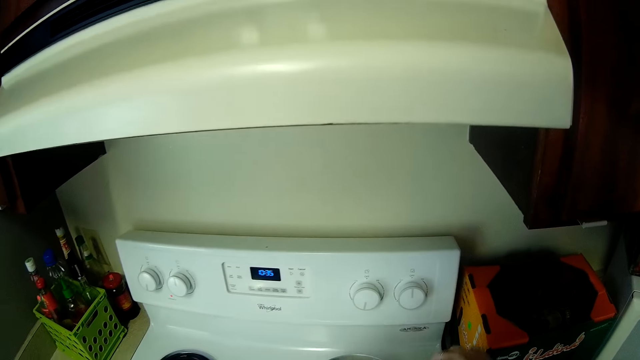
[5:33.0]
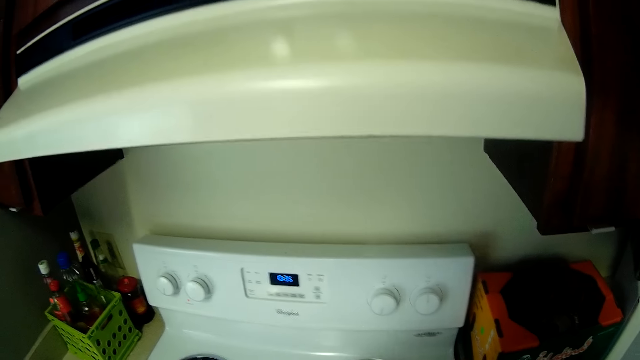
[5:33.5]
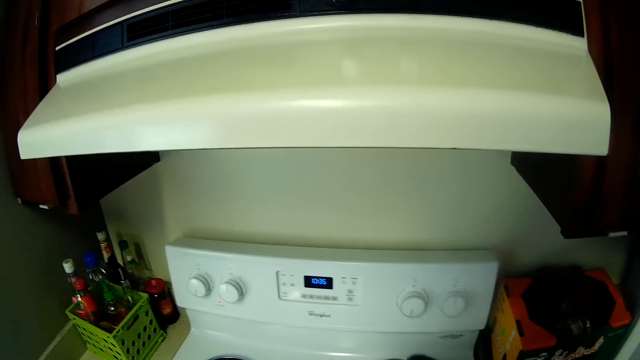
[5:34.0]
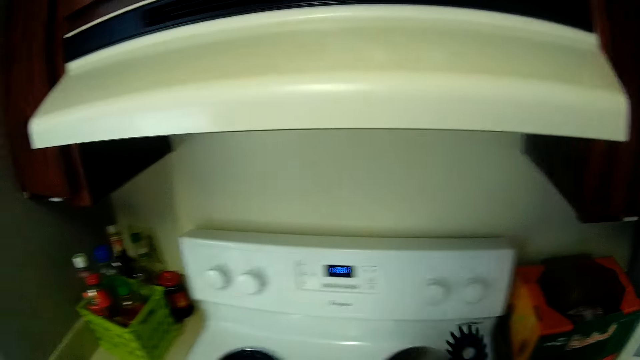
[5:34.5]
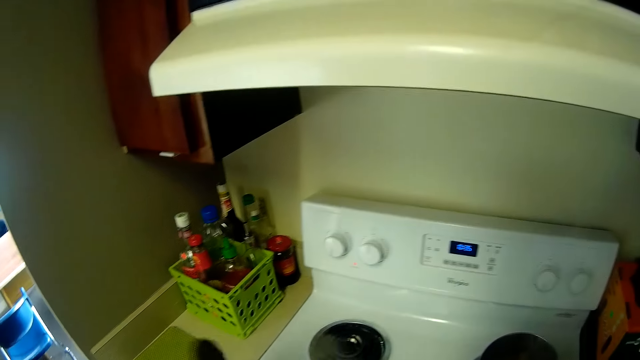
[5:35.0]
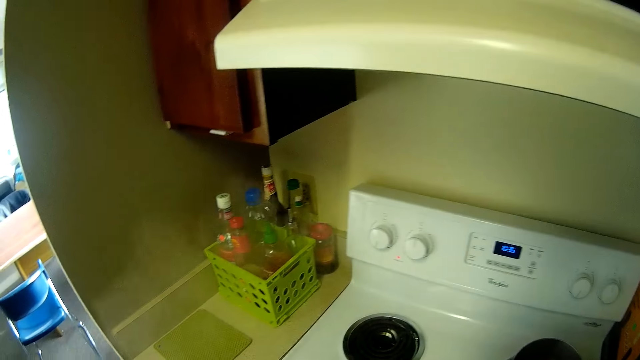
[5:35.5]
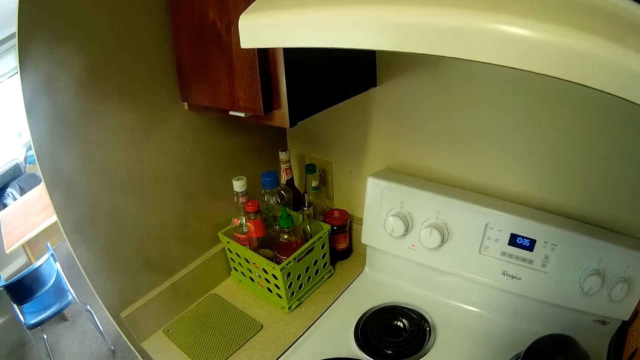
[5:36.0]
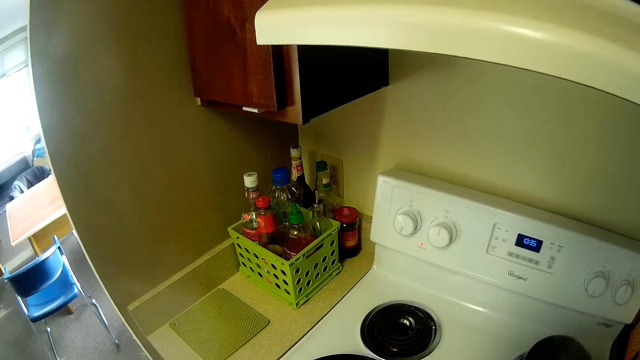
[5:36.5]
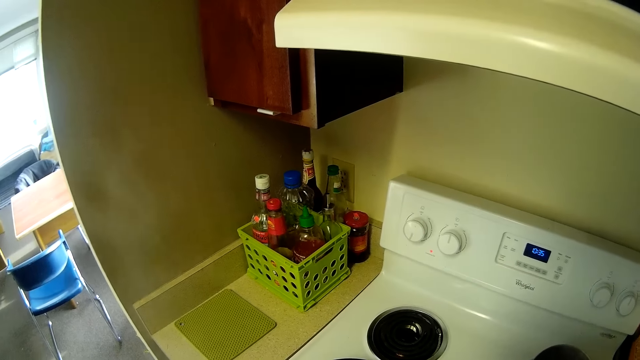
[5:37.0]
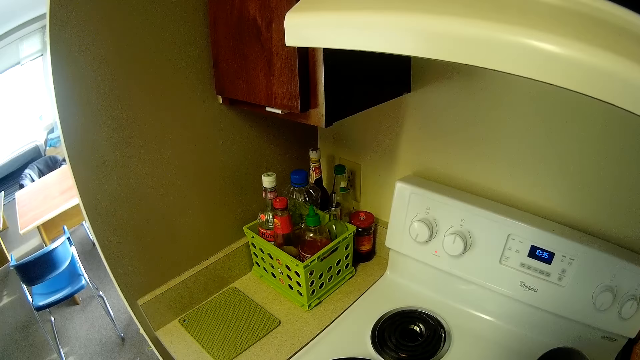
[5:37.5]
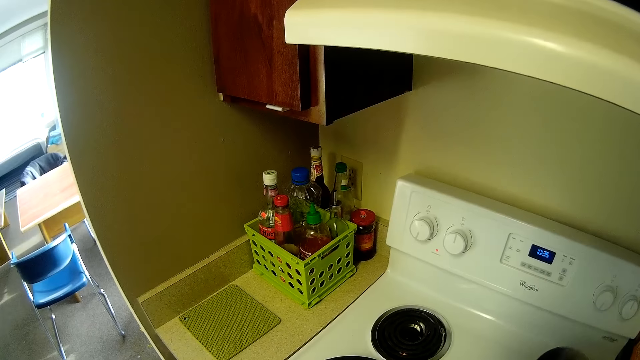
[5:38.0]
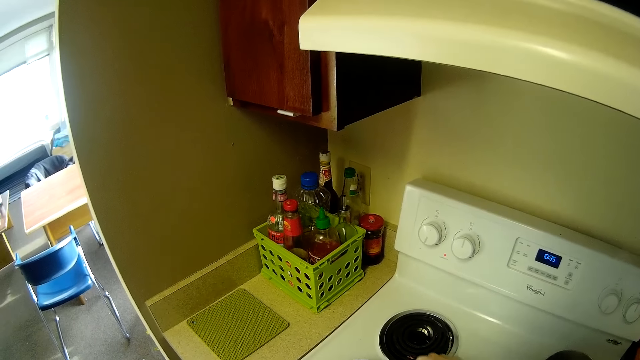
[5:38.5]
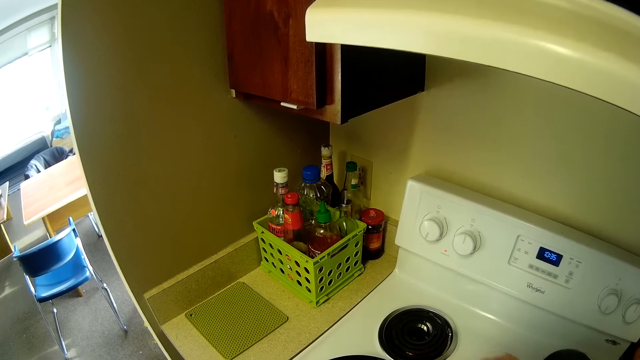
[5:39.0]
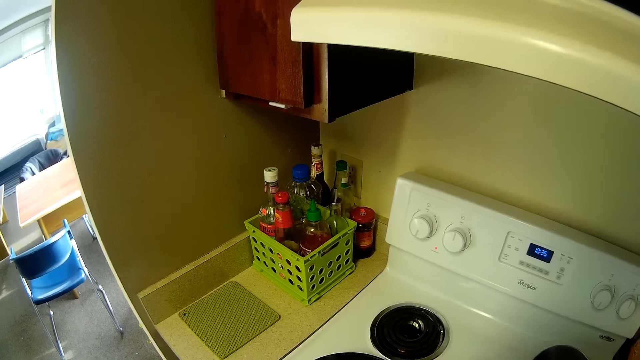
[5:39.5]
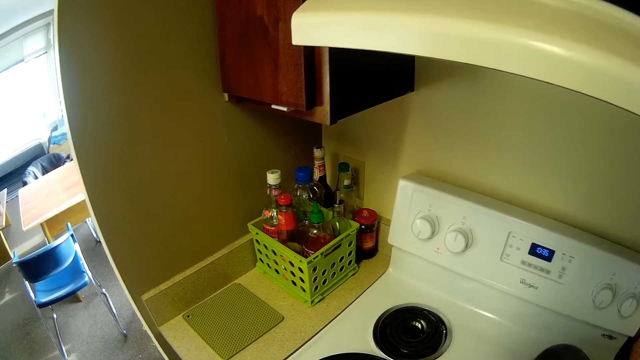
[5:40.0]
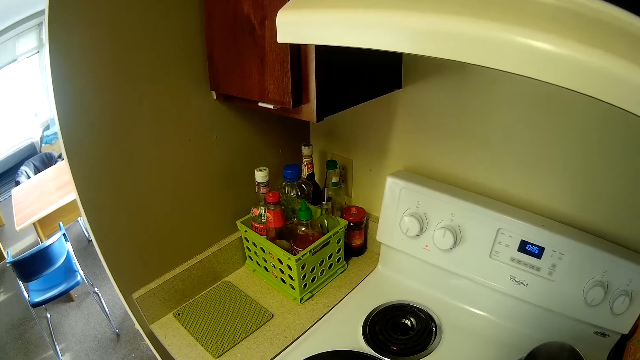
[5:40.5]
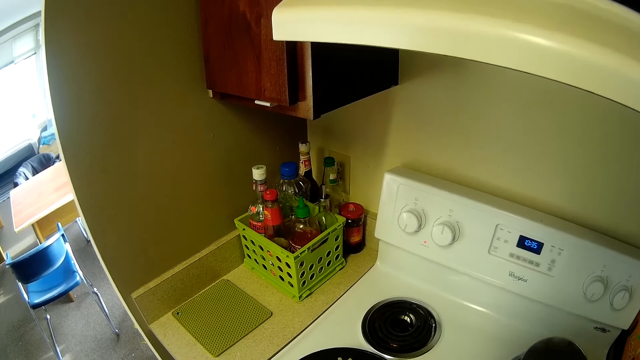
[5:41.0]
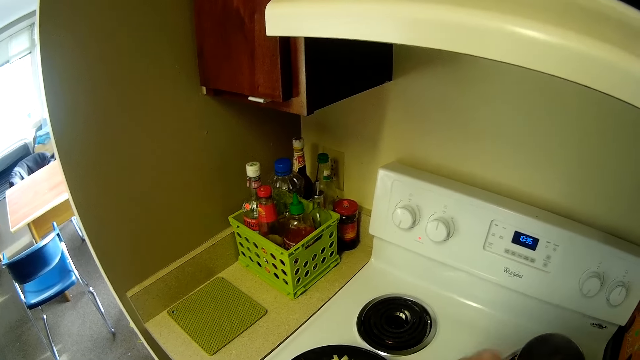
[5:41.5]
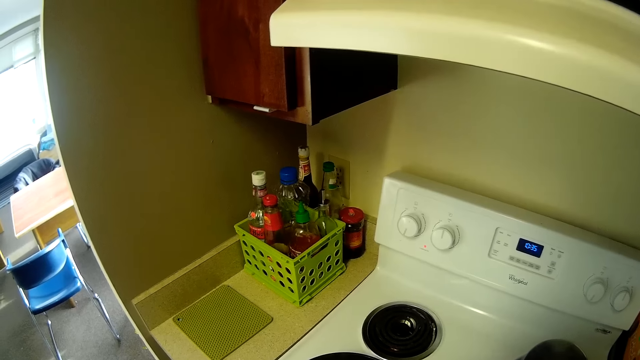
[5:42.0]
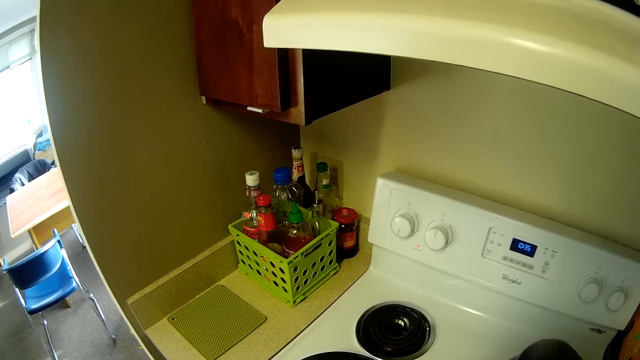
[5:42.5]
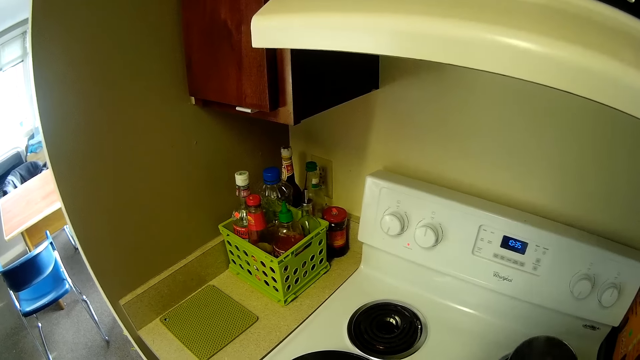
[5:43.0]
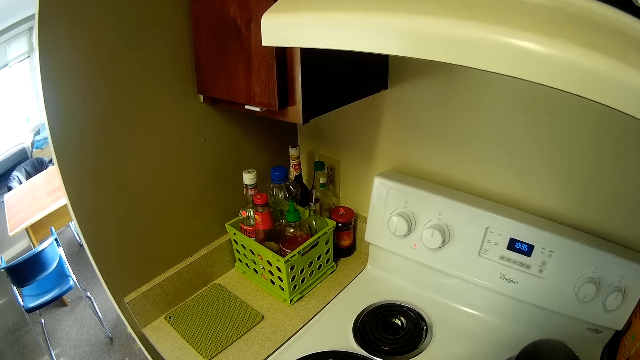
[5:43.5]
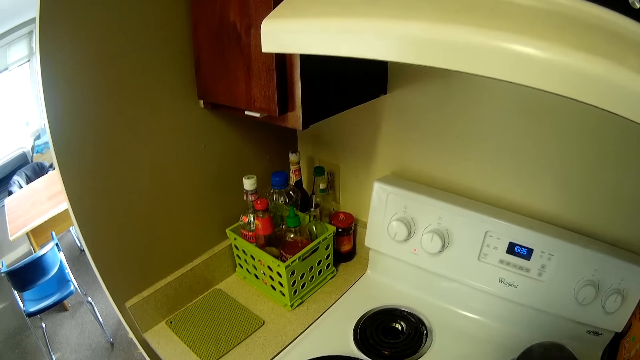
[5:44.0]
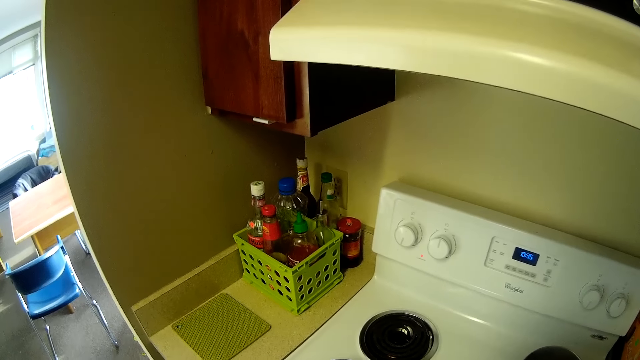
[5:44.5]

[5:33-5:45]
The camera wearer stirs the potatoes in the pan. They look at the cooker.

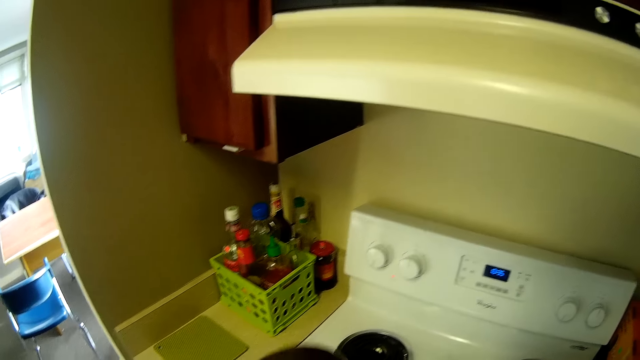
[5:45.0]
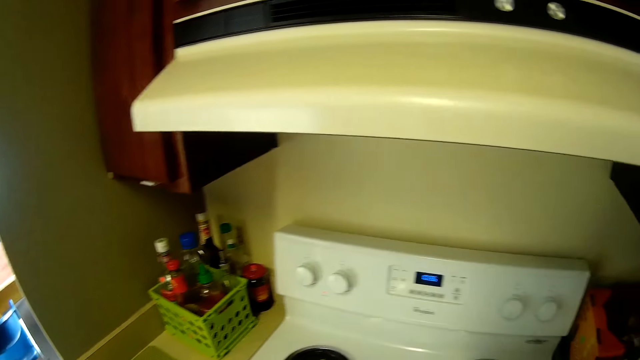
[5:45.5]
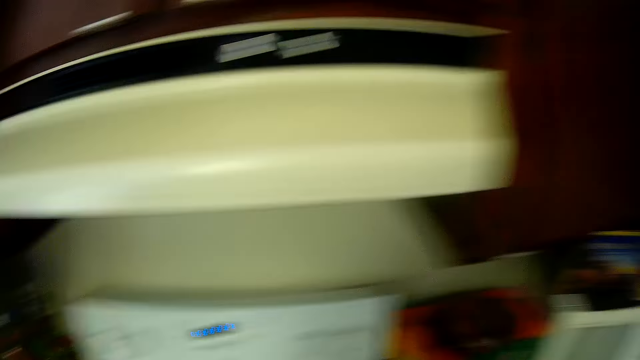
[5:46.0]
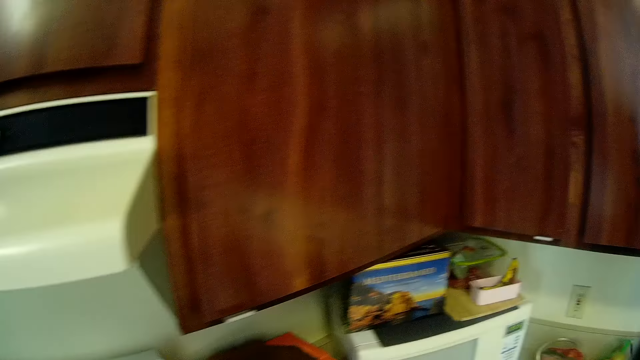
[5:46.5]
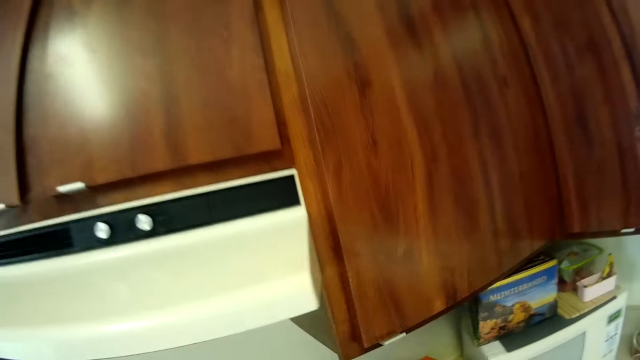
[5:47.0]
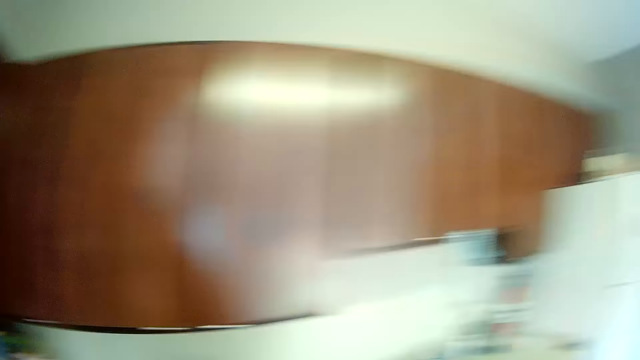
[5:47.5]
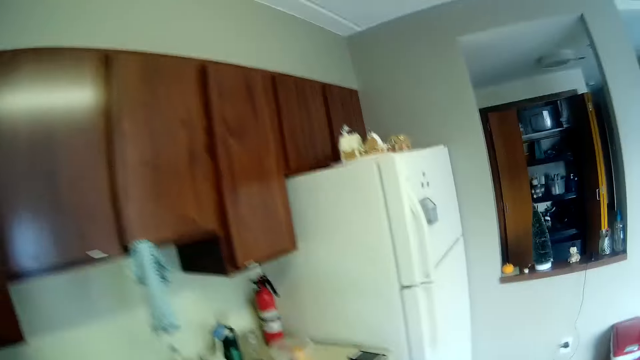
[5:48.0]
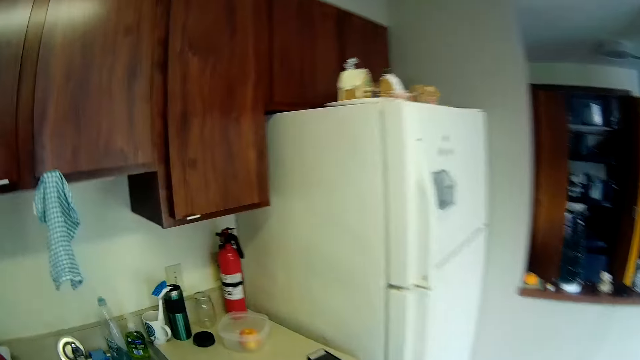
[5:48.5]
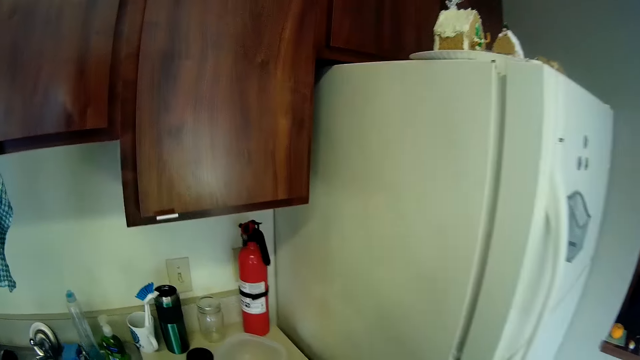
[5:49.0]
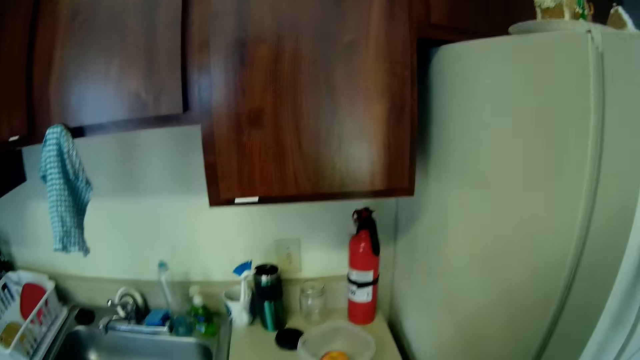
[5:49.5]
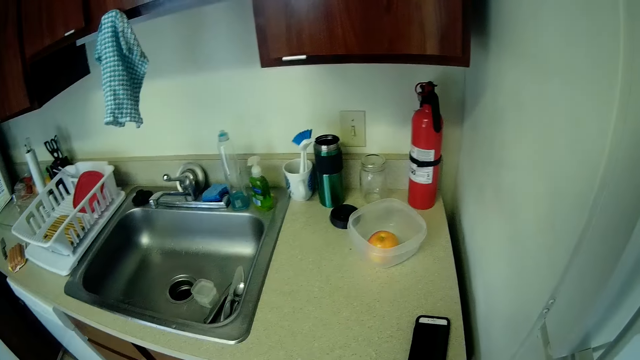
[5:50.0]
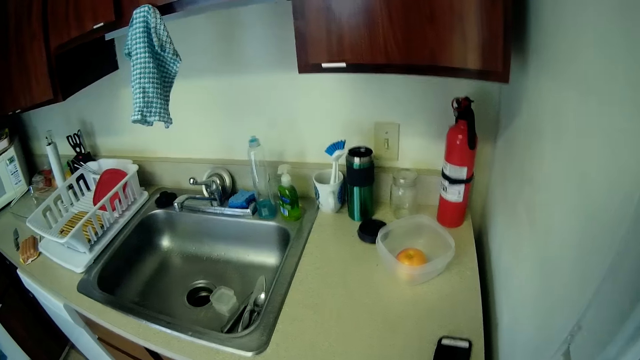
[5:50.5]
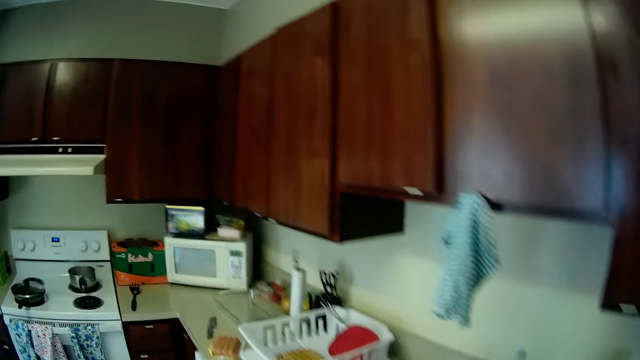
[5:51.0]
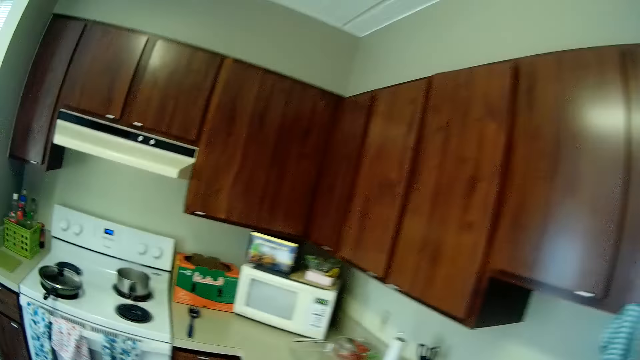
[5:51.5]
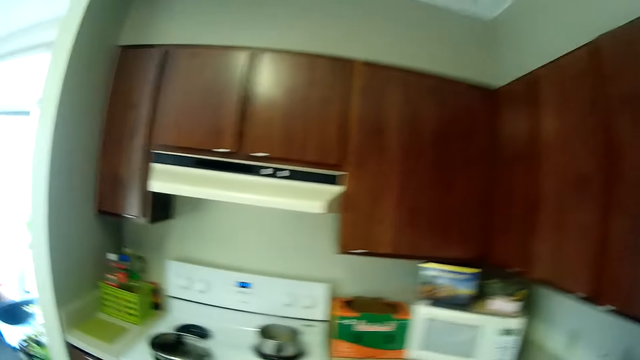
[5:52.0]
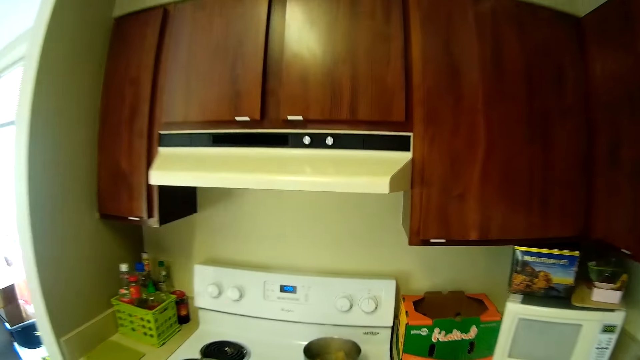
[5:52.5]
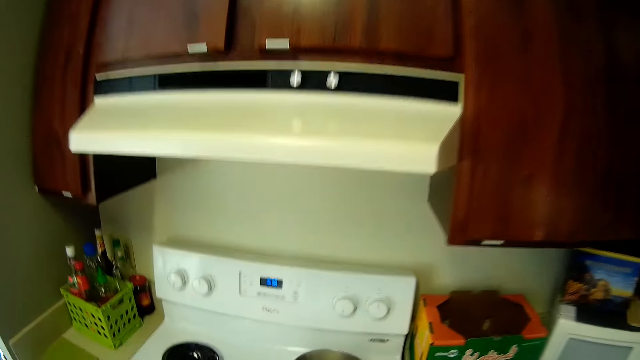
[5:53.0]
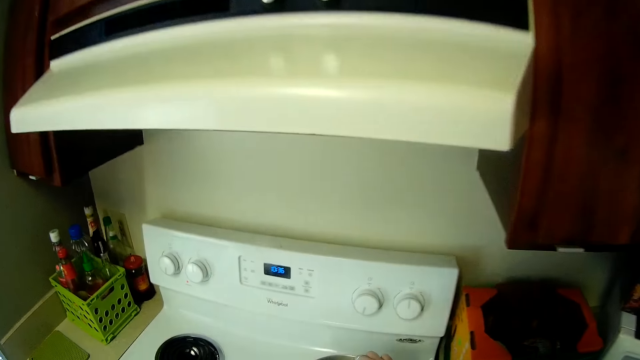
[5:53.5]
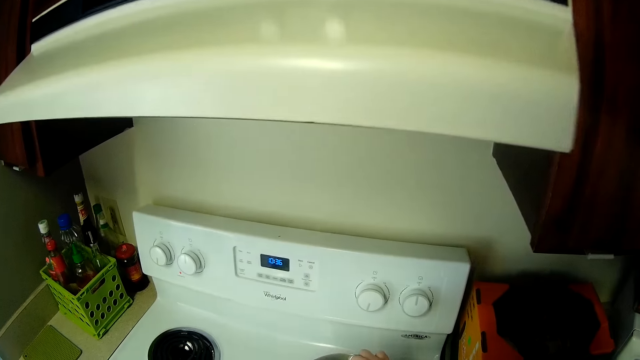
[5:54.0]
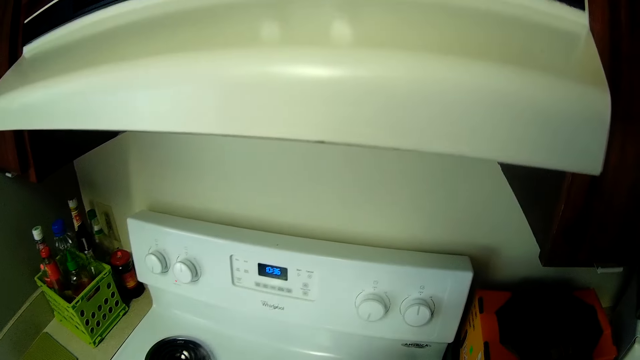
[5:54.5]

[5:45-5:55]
The camera wearer walks around the kitchen. They stir the water in the pot.
